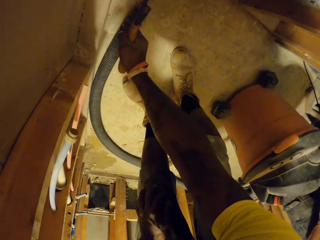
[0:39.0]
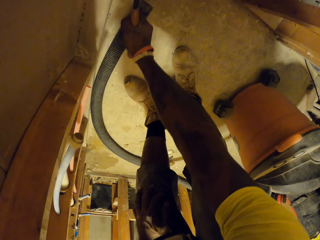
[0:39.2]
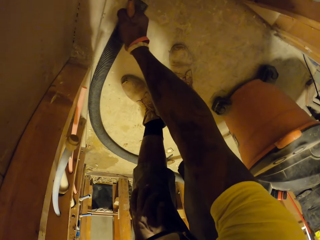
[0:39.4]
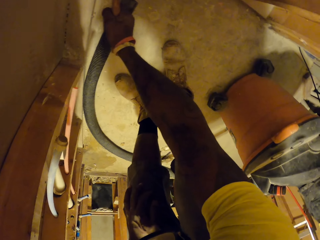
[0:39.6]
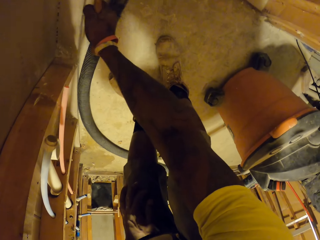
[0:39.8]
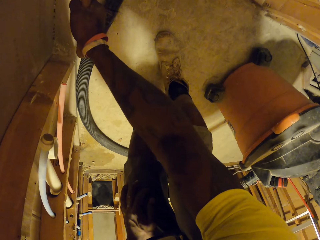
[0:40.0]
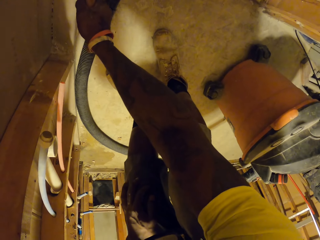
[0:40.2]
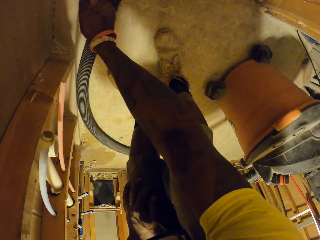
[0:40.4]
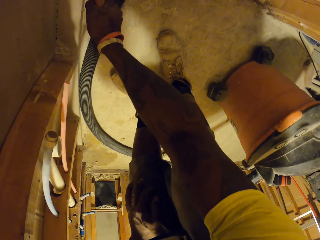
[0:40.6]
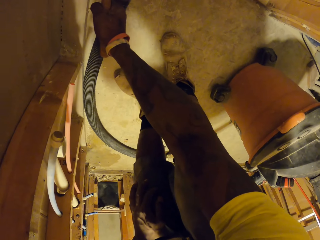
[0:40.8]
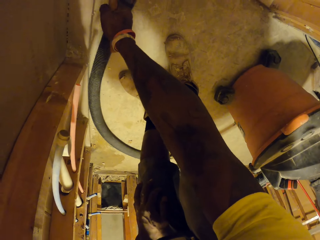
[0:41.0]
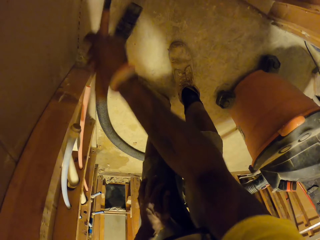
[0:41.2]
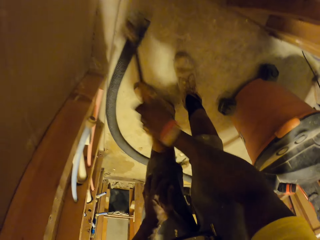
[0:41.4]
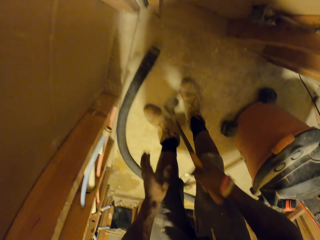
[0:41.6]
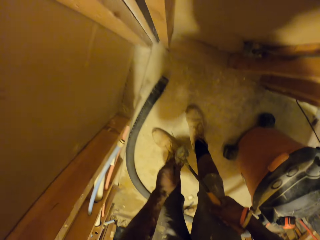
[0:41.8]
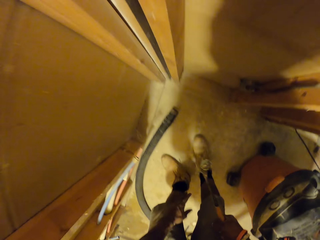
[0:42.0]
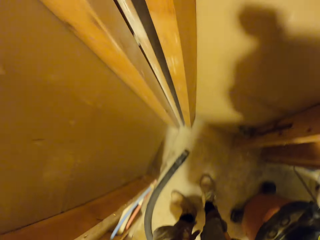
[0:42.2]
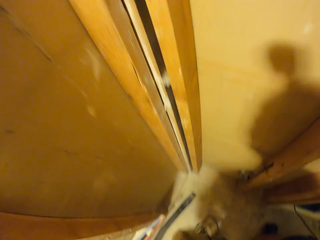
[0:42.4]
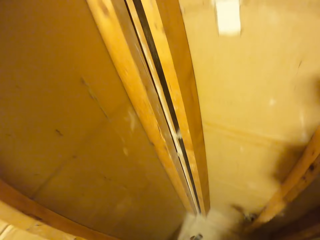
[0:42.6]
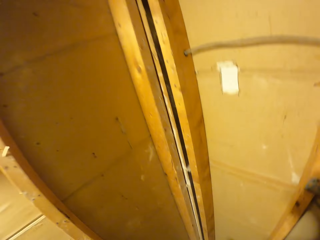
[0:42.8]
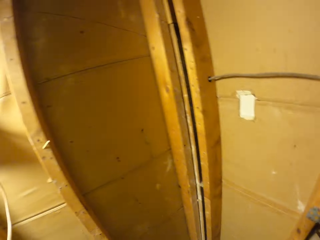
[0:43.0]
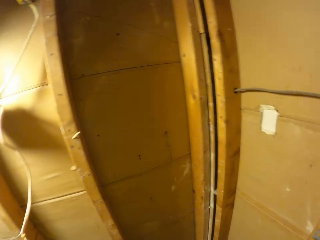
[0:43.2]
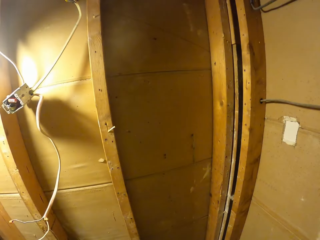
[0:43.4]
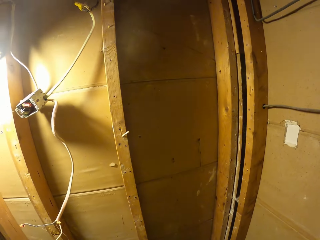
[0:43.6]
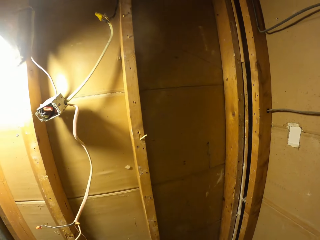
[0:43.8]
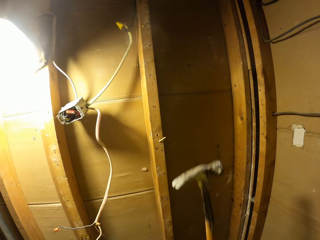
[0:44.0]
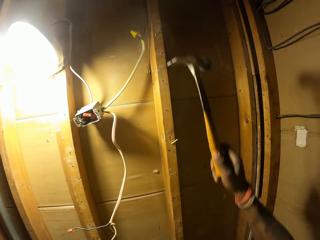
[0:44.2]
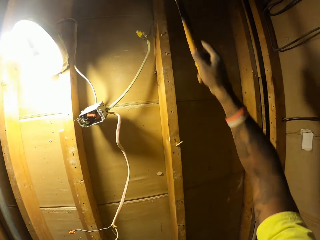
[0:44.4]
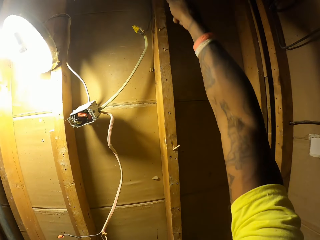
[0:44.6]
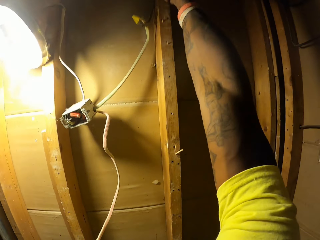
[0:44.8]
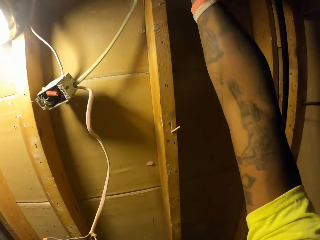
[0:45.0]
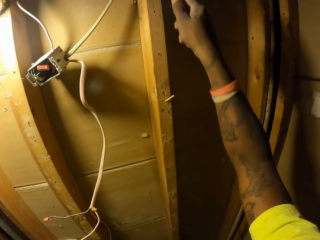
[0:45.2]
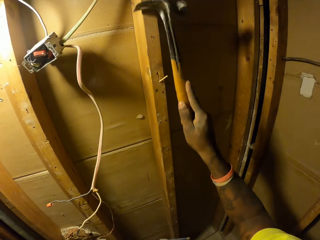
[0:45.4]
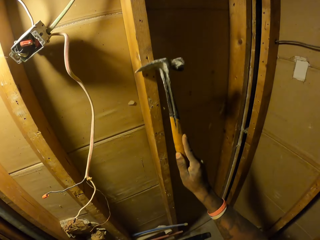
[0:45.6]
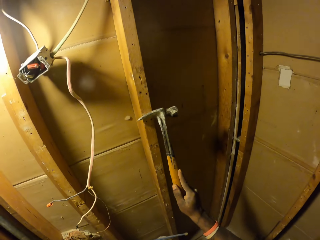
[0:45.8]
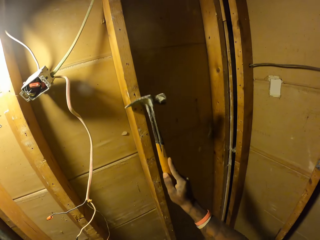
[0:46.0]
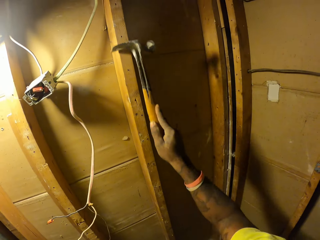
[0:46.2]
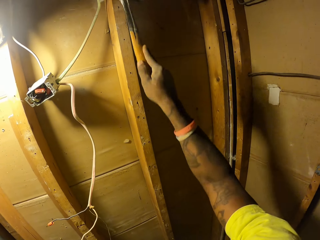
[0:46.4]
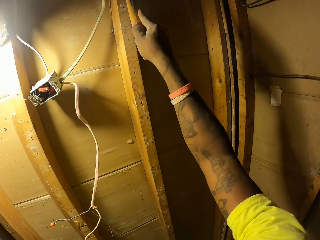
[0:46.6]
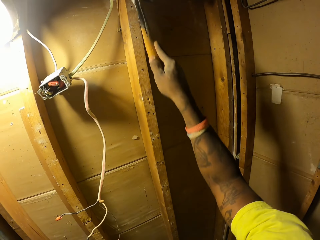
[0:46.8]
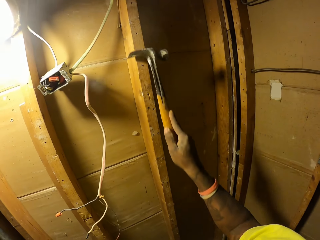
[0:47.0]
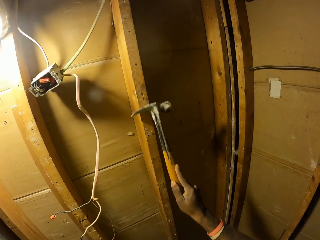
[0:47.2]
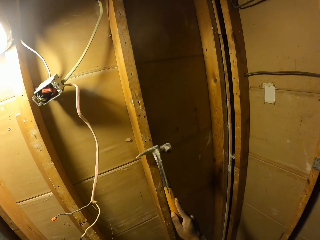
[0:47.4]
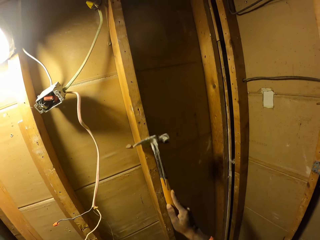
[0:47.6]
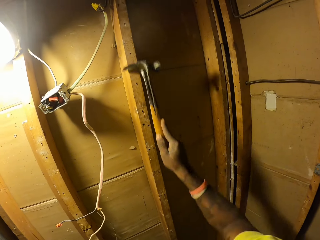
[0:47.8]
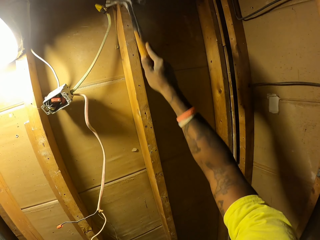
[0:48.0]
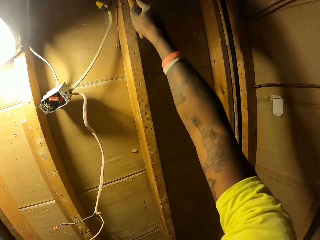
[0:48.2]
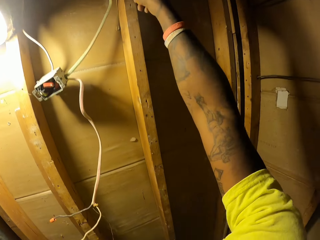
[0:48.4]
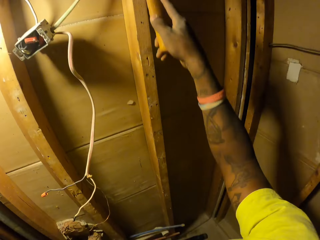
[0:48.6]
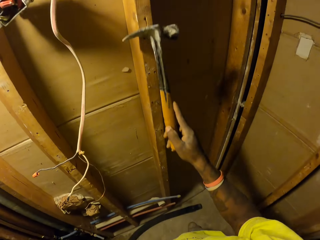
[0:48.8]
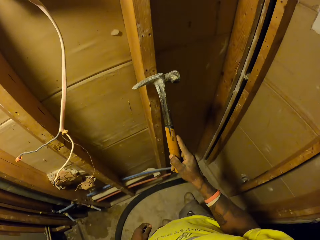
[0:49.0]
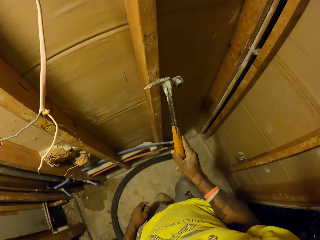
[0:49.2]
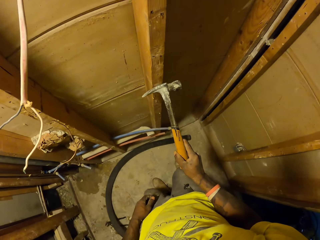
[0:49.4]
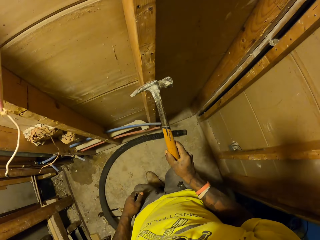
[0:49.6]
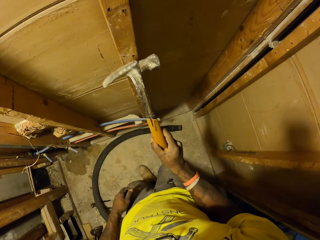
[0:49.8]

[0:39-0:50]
The camera wearer removes a nail on the wall with the hammer in his right hand. He removes a nail from the hammer with his left hand. He removes something from the floor with the hammer. He slides the hammer across the wall with his right hand. He sands wood with the hammer.

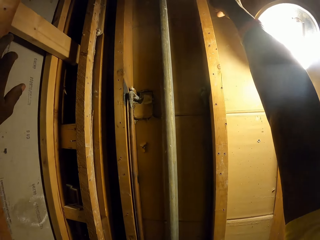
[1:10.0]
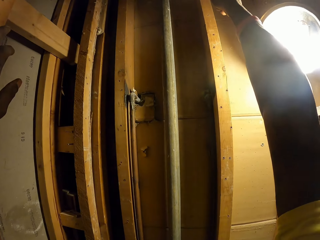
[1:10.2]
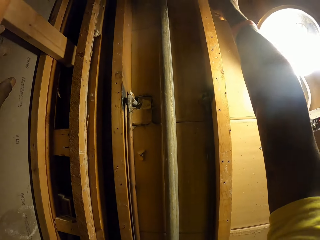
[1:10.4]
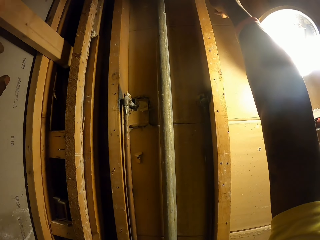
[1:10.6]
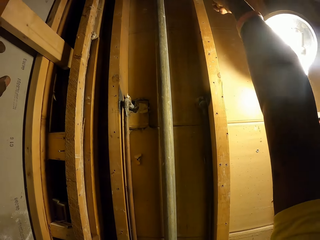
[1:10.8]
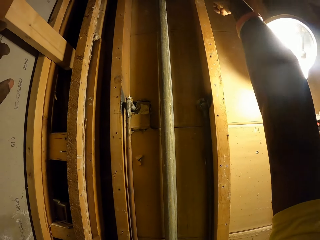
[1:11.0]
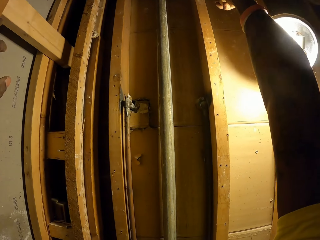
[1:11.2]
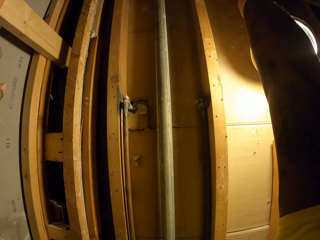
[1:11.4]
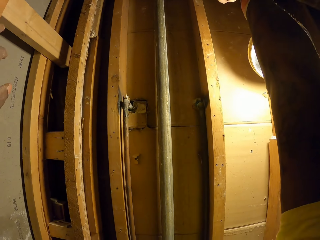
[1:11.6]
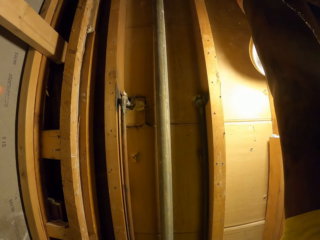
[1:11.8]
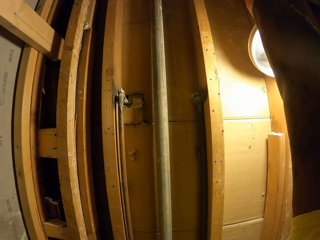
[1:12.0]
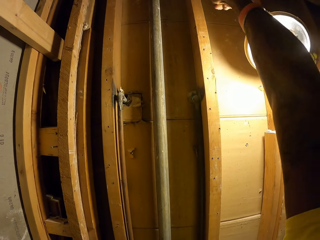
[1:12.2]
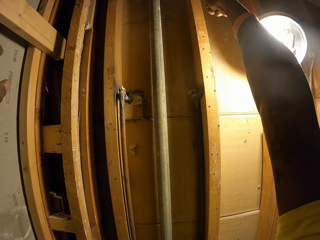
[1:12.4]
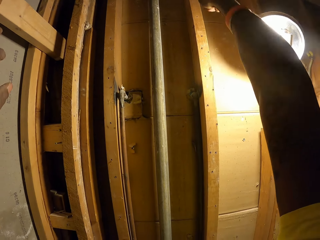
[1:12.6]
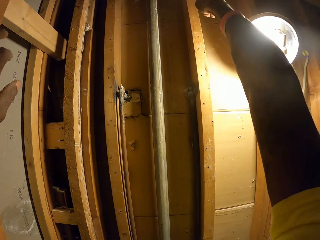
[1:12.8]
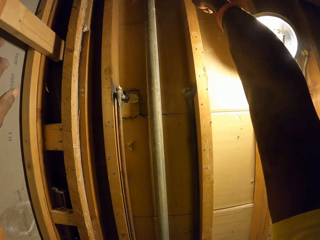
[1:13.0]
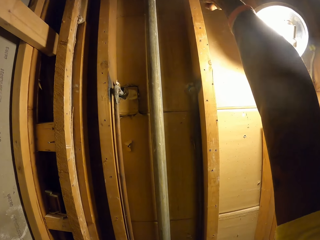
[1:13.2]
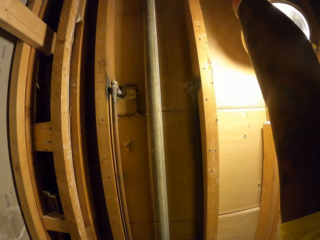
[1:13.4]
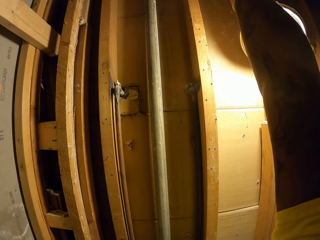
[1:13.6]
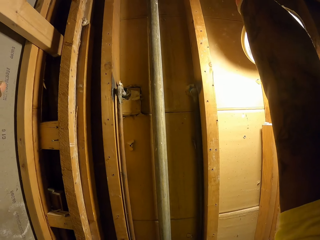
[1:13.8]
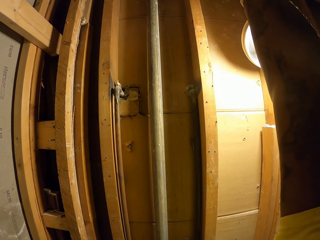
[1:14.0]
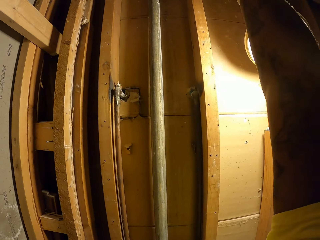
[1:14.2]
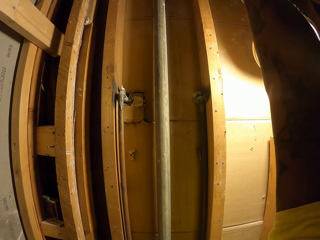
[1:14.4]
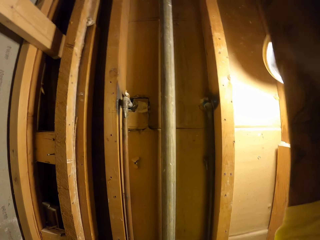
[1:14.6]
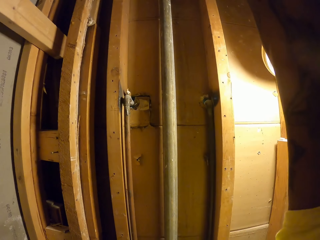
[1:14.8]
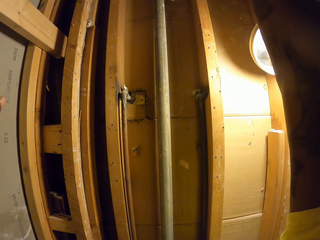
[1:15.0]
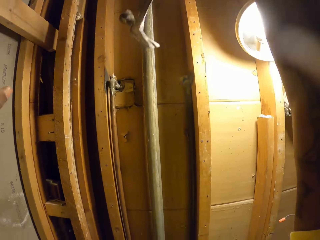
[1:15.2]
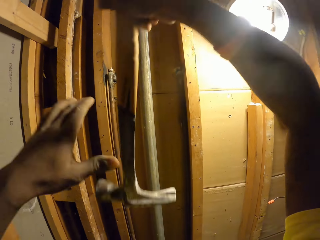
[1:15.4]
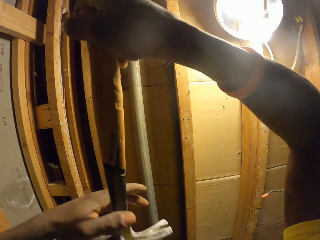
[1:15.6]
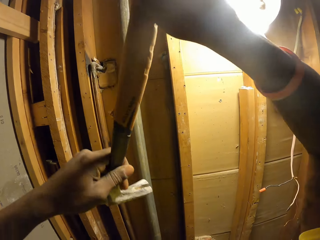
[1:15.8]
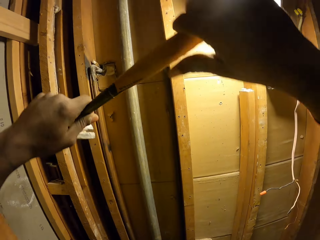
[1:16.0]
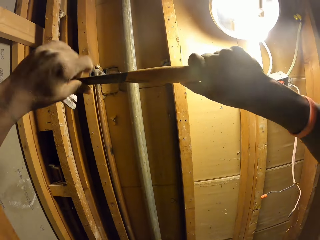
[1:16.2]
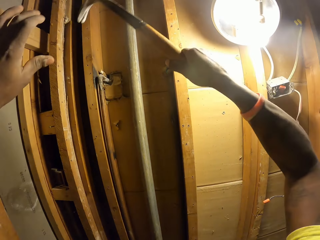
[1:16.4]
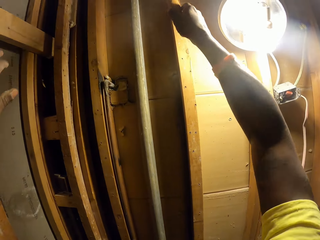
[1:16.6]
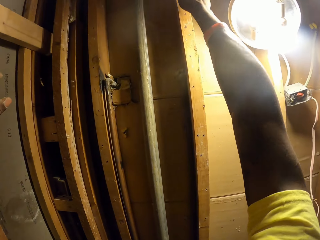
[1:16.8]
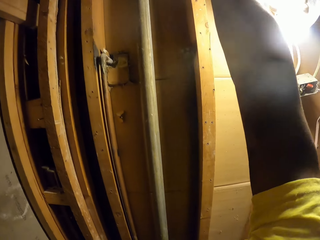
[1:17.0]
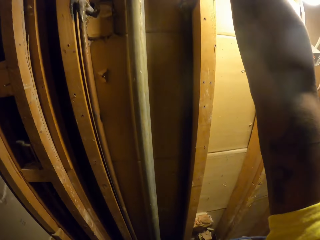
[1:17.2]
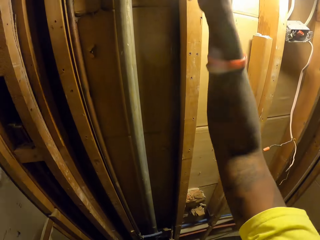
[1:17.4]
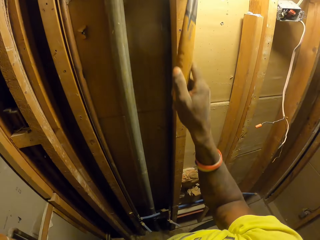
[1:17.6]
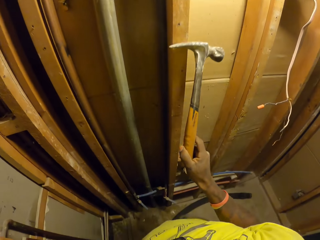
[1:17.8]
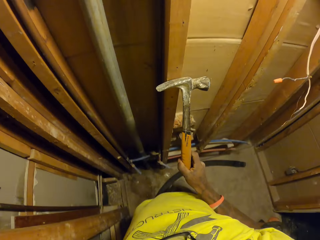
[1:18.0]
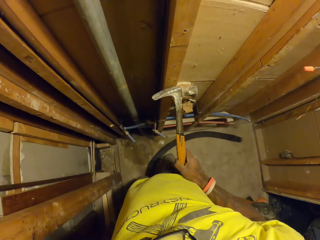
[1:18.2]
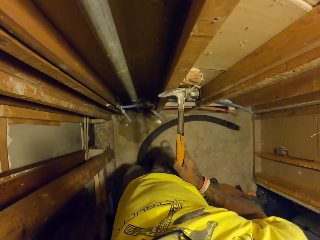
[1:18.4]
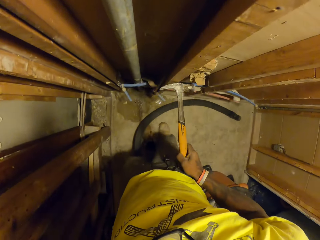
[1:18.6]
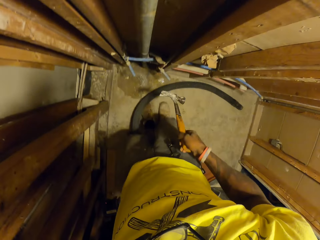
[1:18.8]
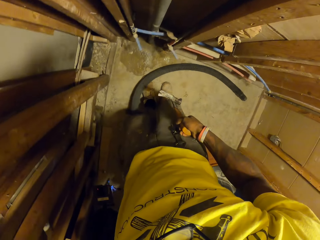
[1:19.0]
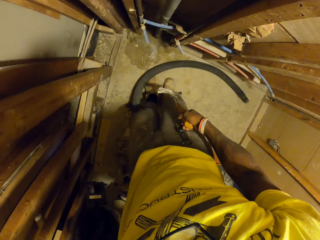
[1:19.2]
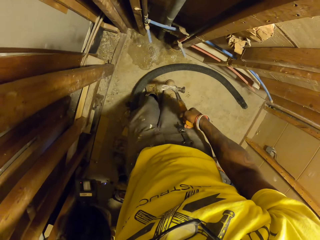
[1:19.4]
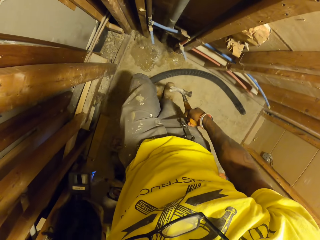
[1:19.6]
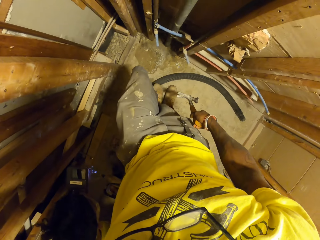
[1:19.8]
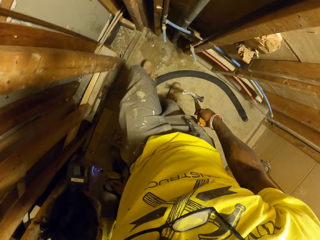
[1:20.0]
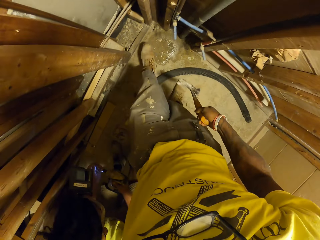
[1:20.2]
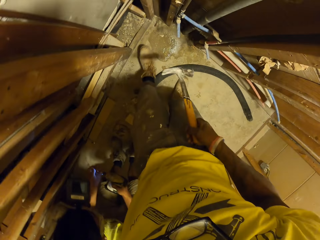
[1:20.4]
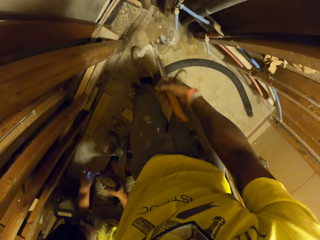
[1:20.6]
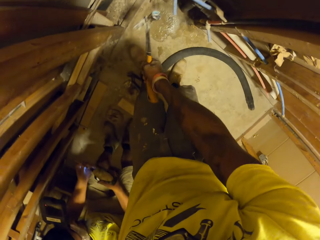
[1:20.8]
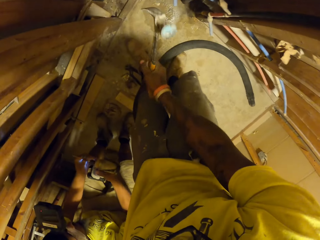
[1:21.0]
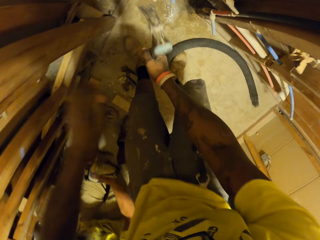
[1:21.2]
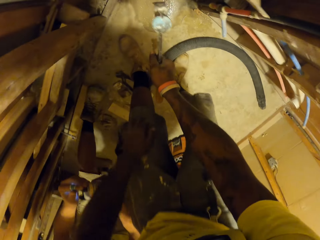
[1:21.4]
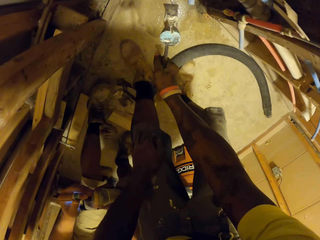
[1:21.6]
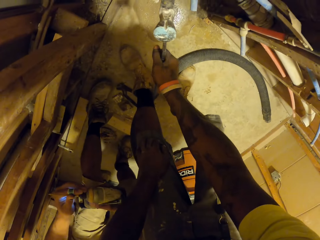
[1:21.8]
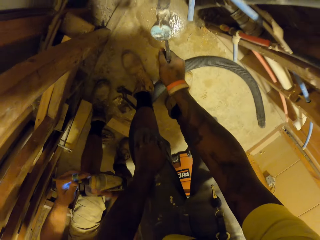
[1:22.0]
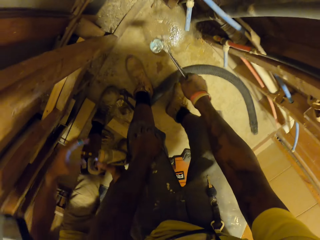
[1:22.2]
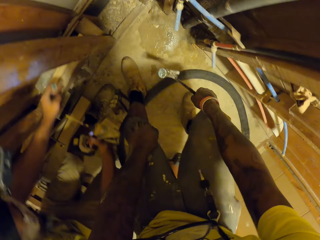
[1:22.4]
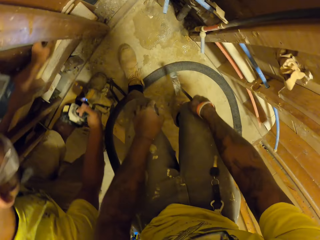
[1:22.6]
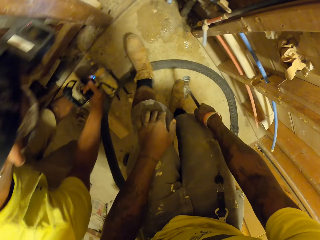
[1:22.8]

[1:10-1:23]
The camera wearer removes a nail from the wall with the hammer in his right hand. He holds the hammer with both hands. He slides the hammer across the wall with his right hand. A man holds a driller in his right hand.
